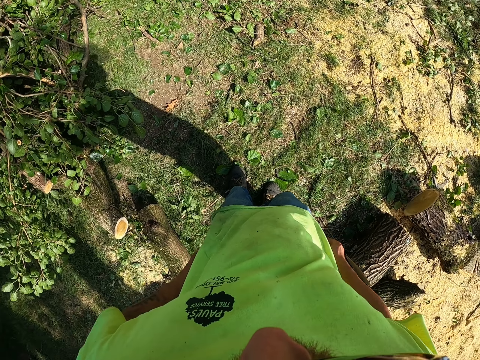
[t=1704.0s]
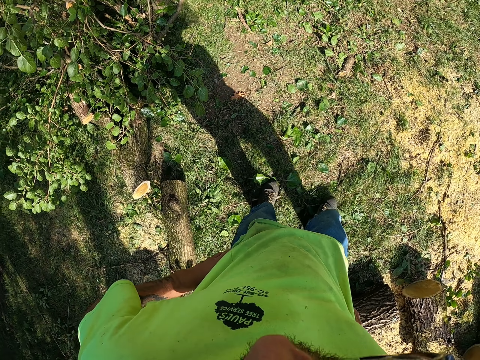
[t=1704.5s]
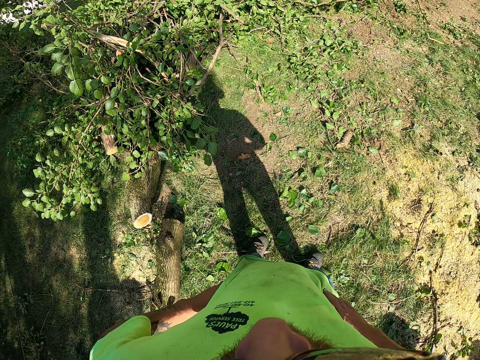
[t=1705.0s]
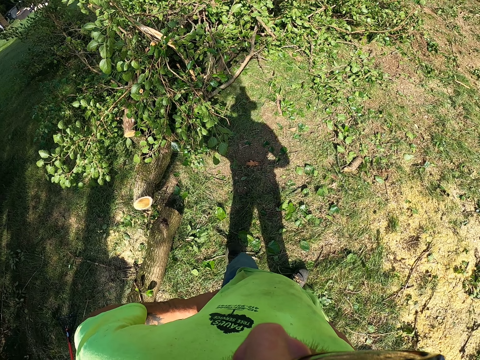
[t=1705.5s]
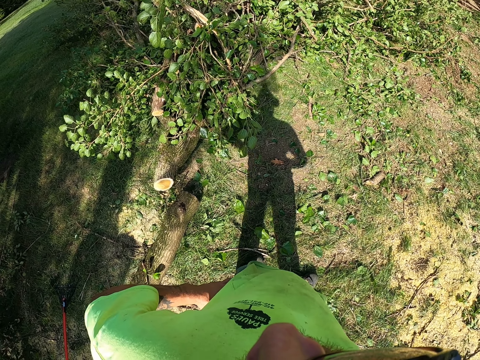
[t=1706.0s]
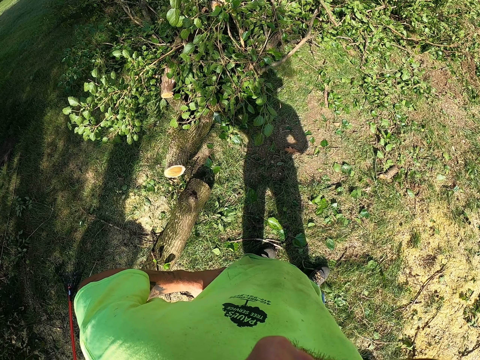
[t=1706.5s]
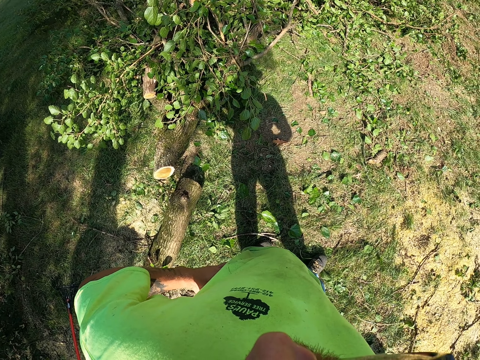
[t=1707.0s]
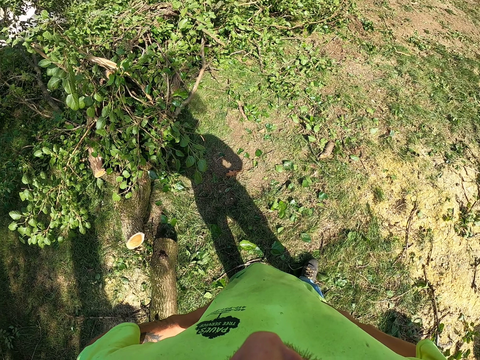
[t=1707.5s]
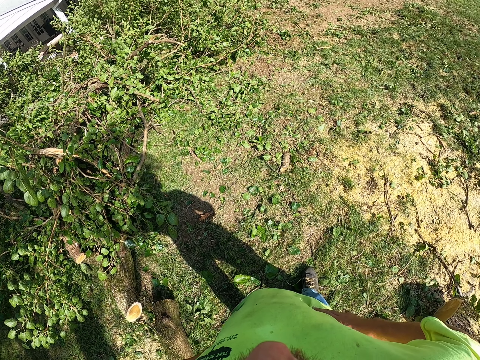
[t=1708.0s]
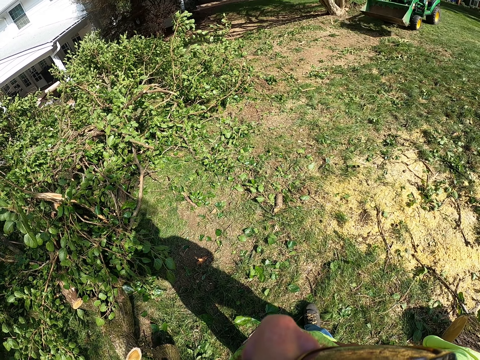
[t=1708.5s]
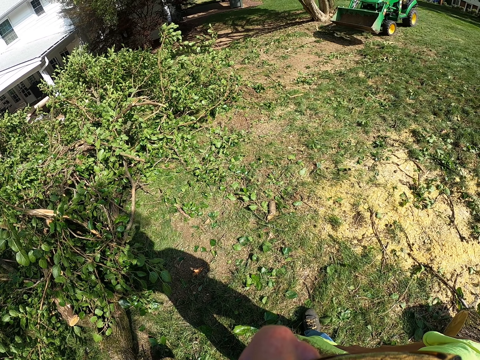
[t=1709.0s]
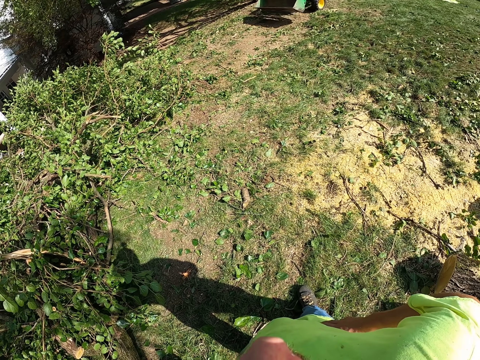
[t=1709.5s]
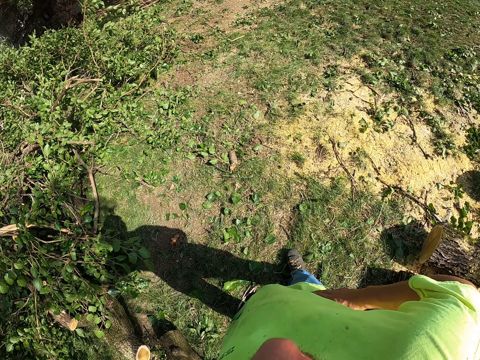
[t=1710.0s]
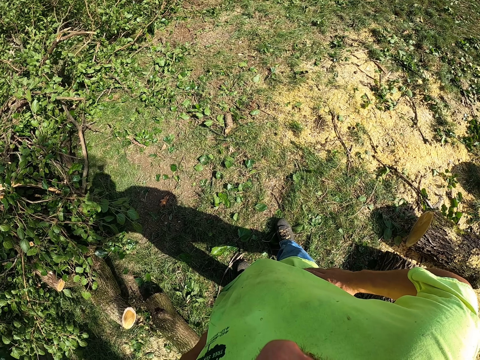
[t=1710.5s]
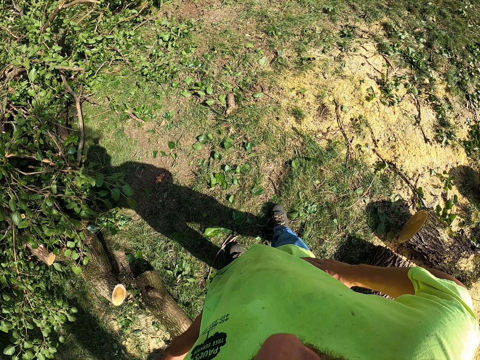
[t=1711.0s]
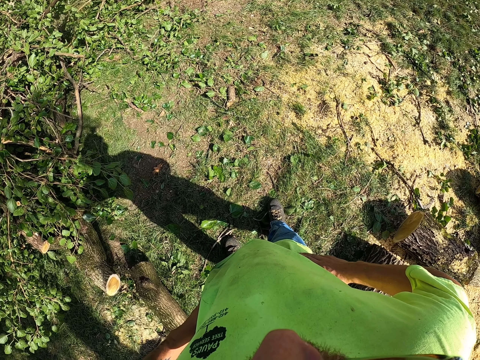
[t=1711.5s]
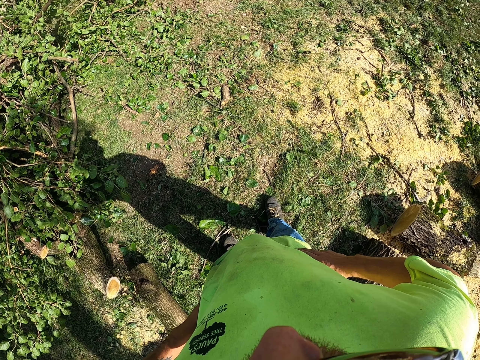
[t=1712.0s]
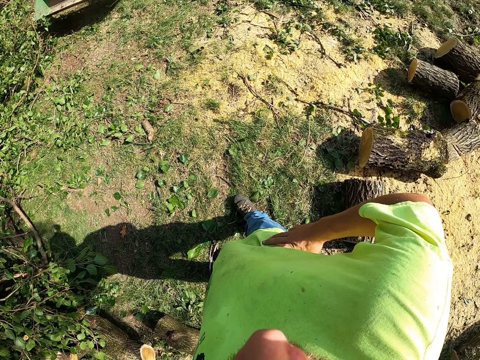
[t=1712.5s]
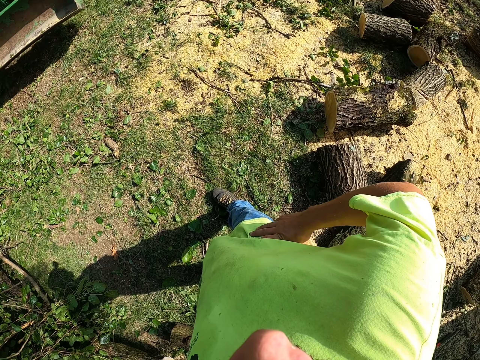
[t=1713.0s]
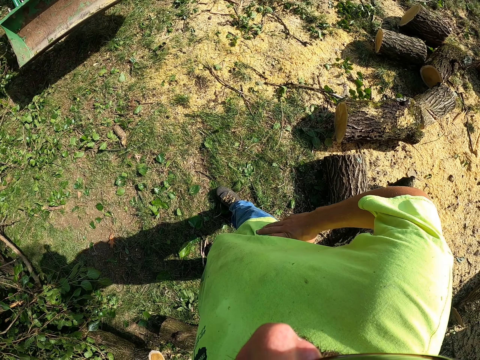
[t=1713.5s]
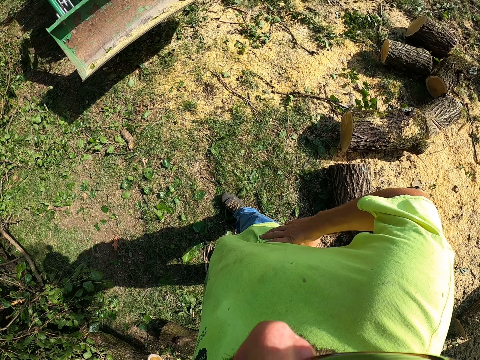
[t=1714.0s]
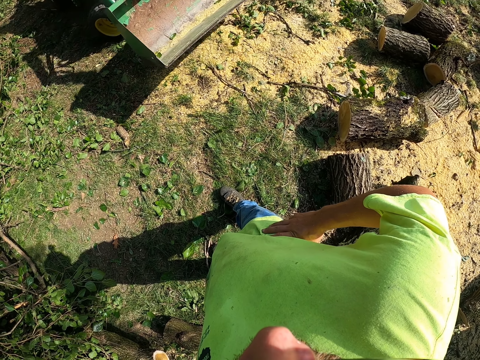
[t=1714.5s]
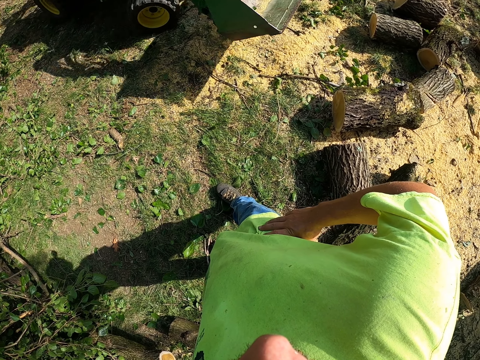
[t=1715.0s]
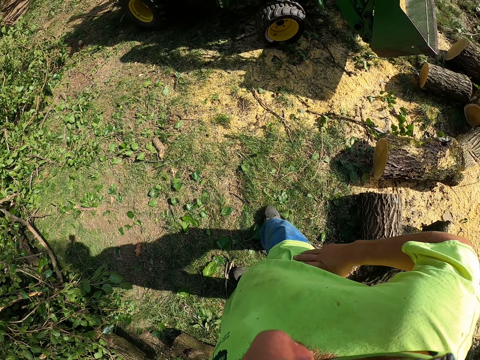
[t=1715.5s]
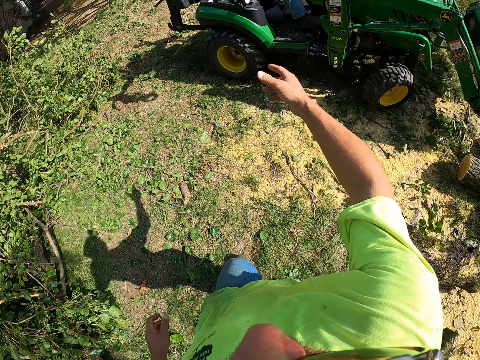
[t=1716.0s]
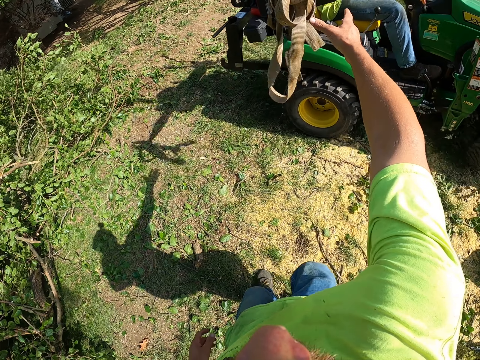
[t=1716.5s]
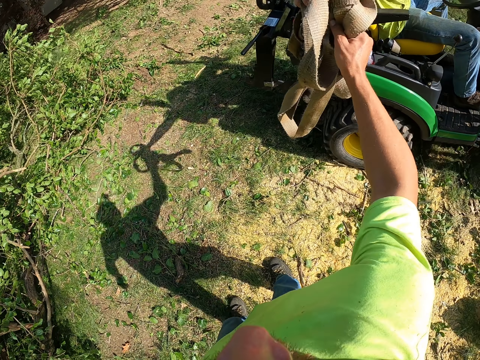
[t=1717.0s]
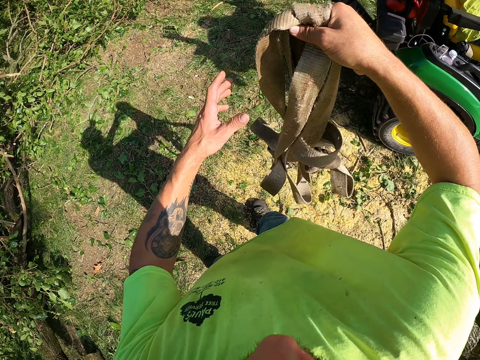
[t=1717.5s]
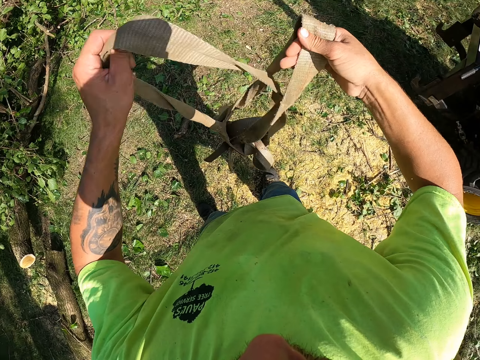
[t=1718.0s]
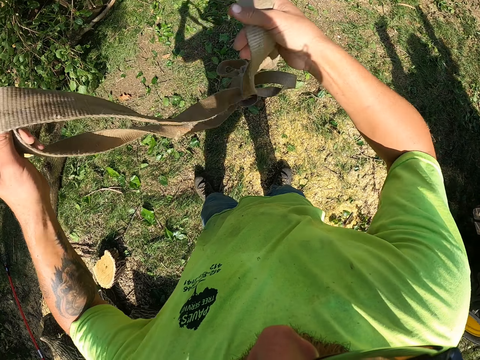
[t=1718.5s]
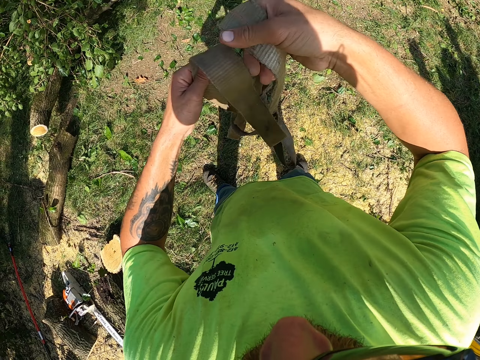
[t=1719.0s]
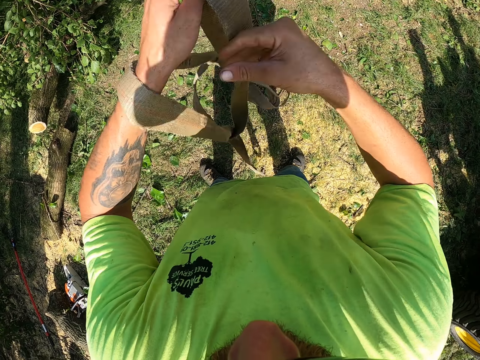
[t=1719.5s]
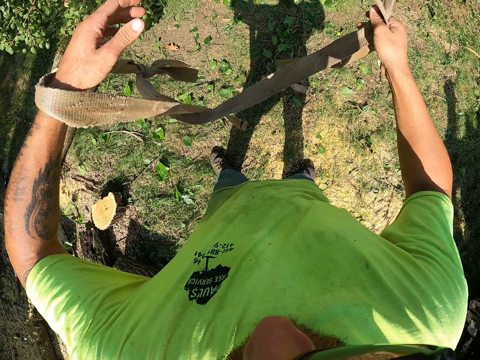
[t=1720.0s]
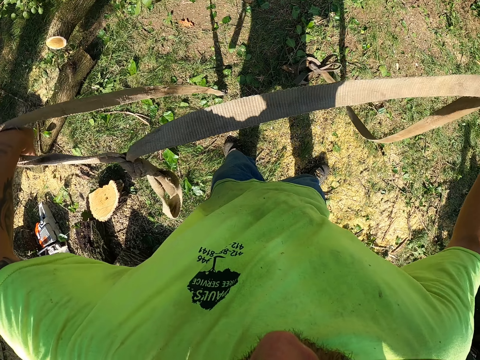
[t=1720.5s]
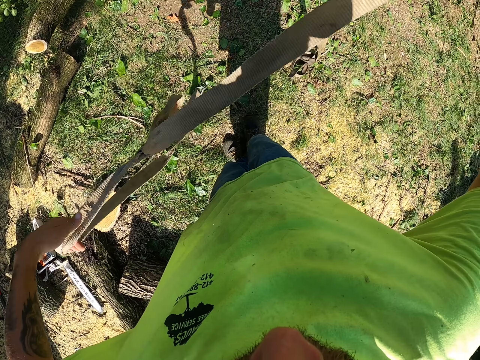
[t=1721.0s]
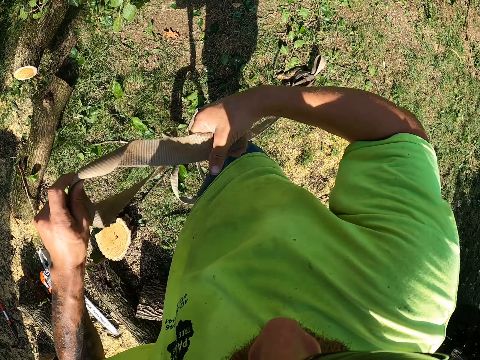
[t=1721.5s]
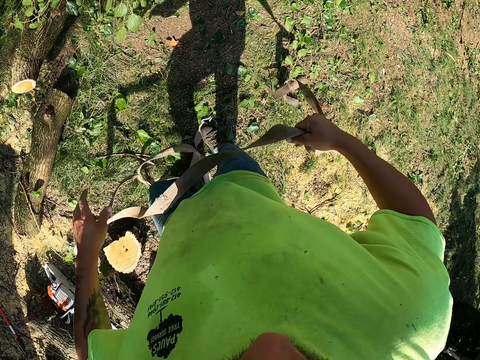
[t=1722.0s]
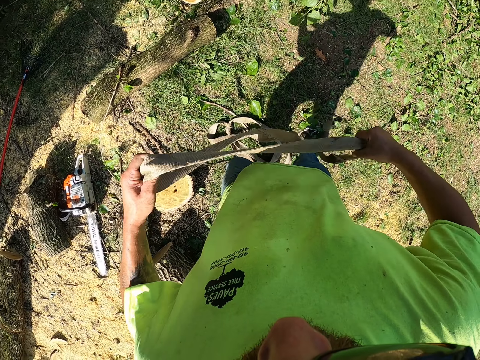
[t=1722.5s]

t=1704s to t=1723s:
The camera wearer spits on the ground. He stands for a while. A man drives a tractor past the camera wearer. The man gives the camera wearer the rope with his right hand. The camera wearer collects the rope from the man with his right hand. He unloosens the rope with both hands.

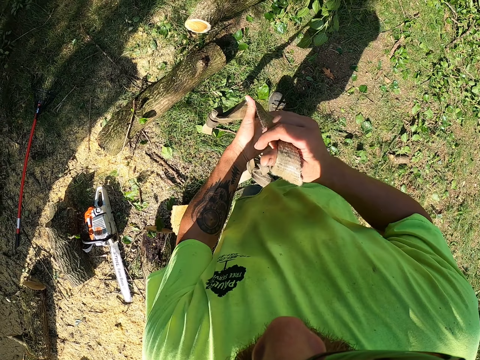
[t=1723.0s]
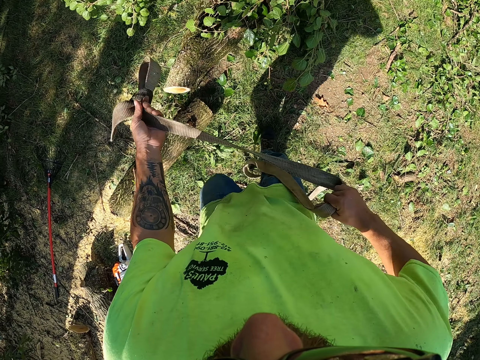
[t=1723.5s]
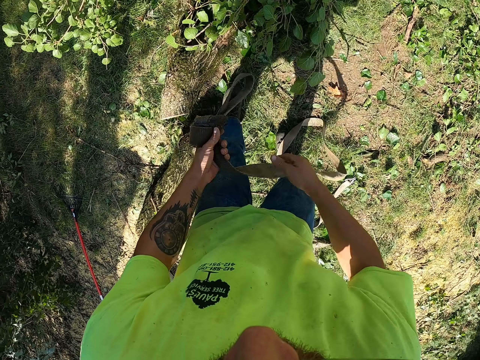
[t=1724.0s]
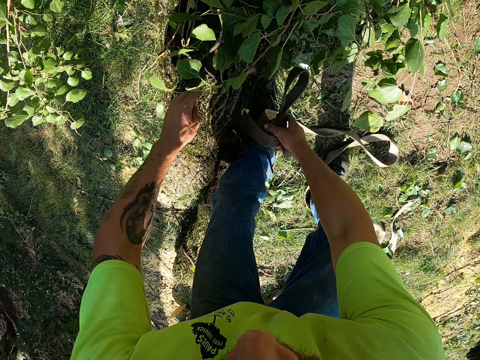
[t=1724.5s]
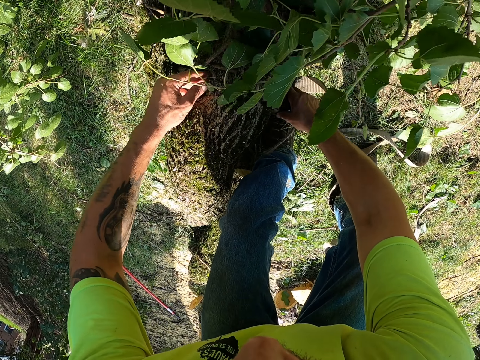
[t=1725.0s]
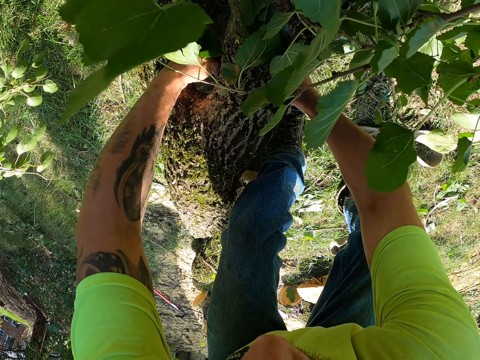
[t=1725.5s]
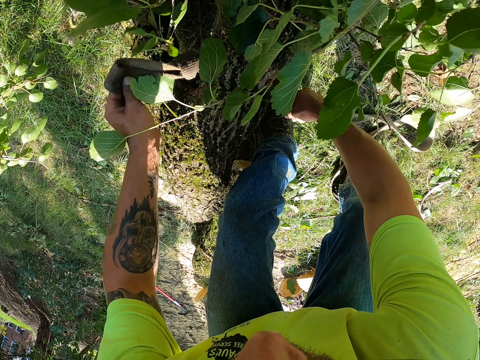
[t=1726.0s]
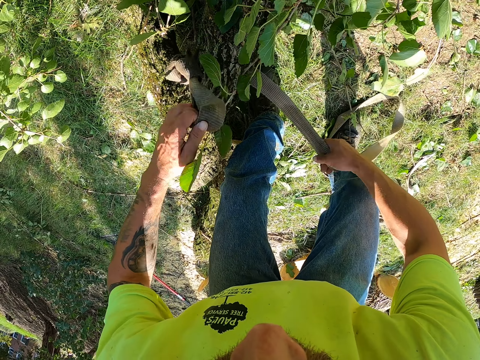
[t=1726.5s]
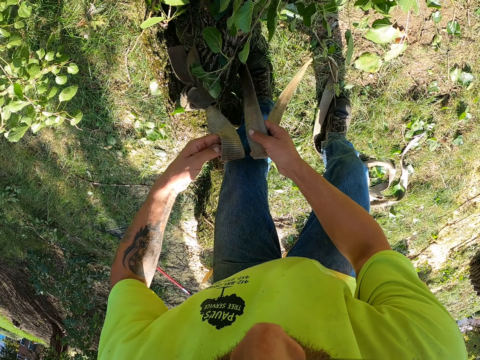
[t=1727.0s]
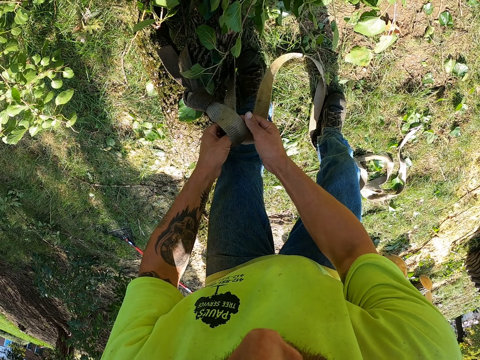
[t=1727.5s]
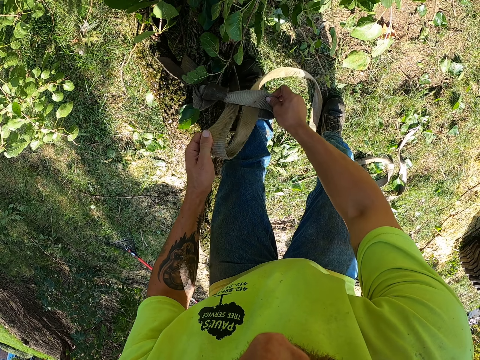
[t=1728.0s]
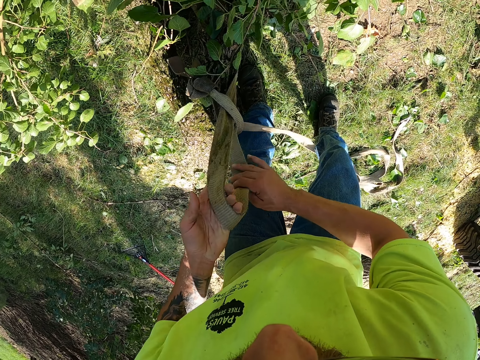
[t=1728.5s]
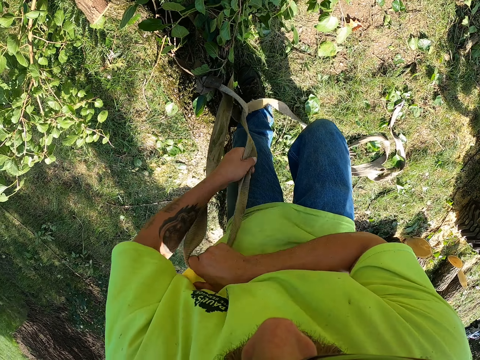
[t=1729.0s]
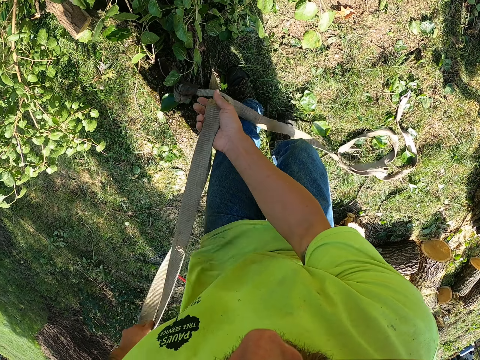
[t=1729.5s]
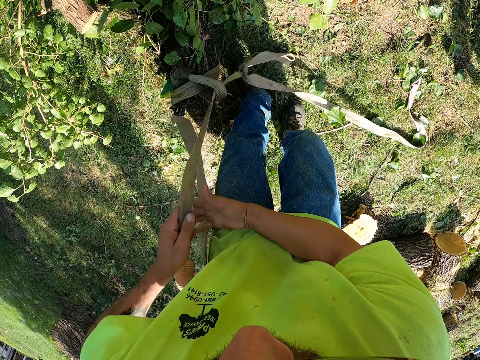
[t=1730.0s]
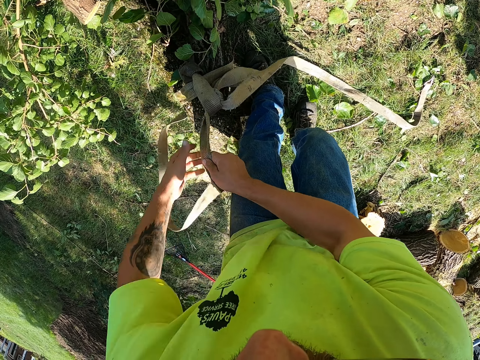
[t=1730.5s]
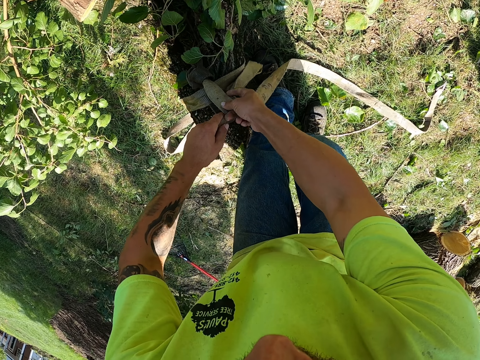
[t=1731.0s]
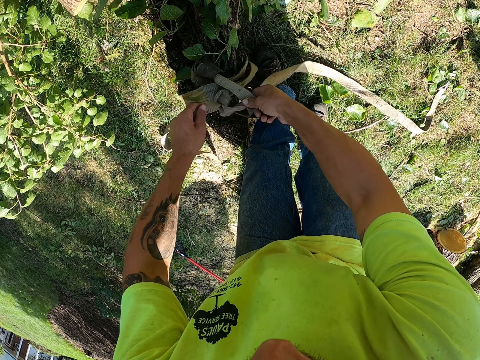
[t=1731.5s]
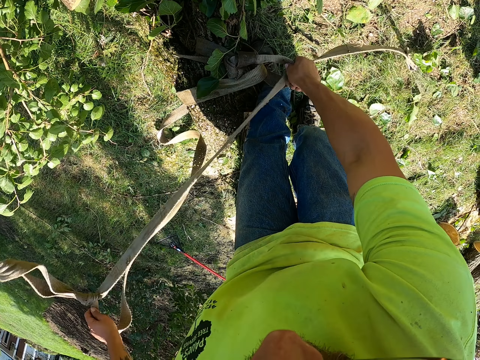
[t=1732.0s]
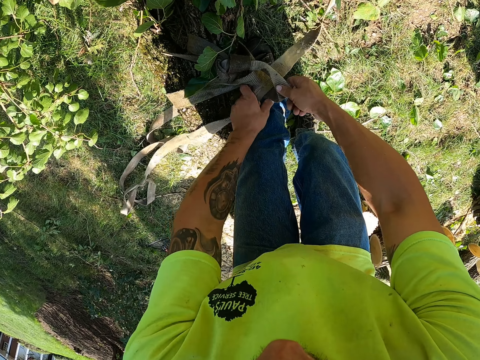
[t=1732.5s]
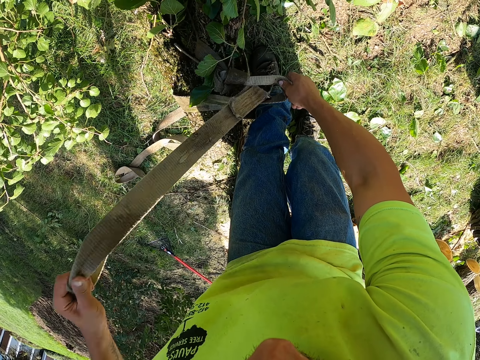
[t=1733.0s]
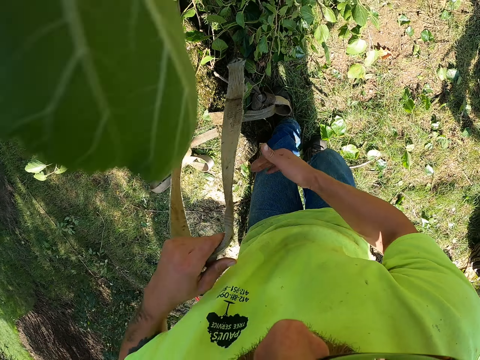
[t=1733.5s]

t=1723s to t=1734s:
The camera wearer ties the rope around a tree trunk with both hands.
